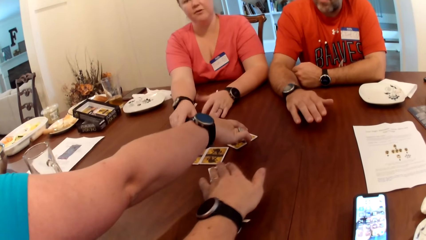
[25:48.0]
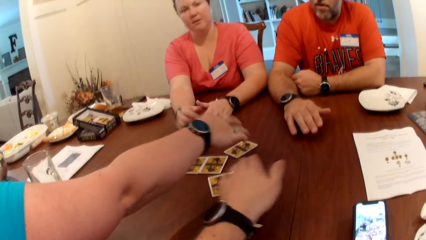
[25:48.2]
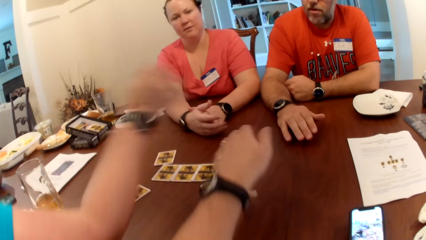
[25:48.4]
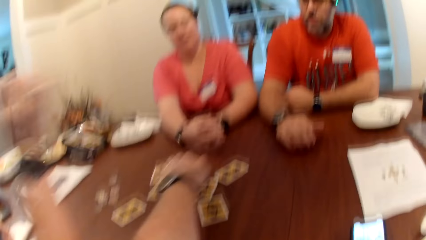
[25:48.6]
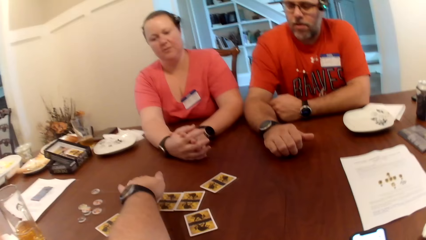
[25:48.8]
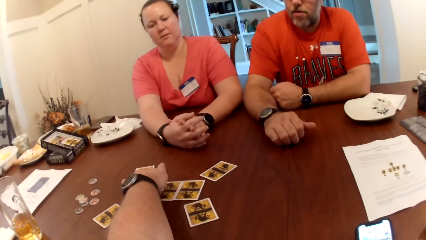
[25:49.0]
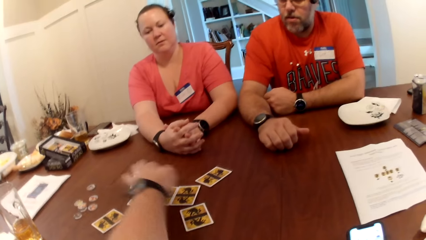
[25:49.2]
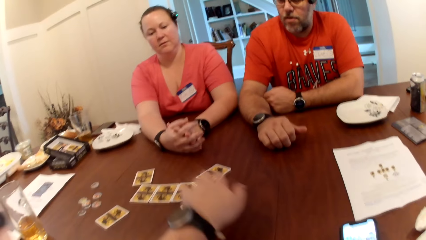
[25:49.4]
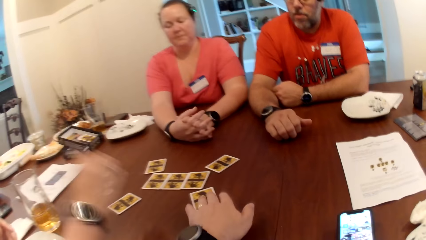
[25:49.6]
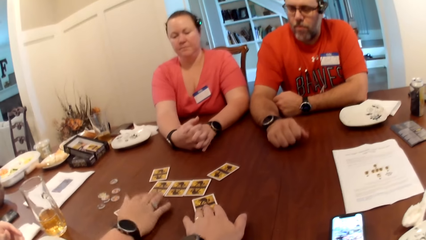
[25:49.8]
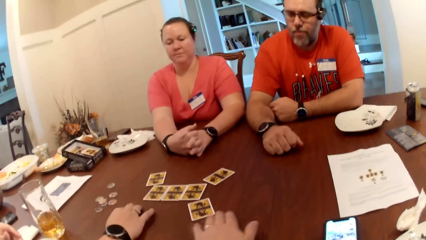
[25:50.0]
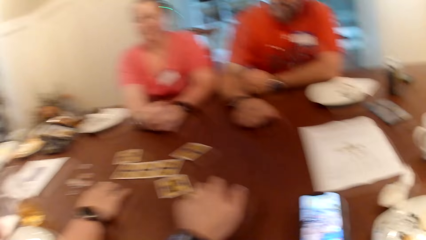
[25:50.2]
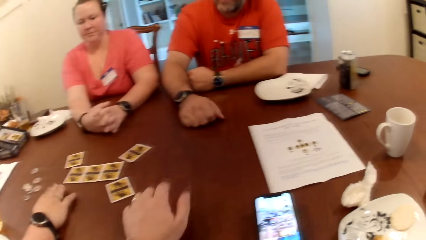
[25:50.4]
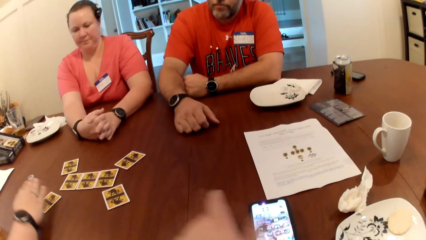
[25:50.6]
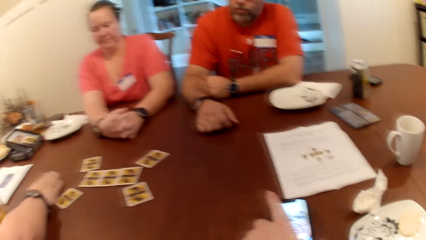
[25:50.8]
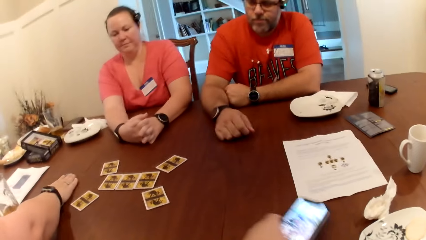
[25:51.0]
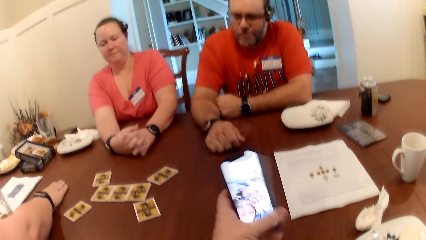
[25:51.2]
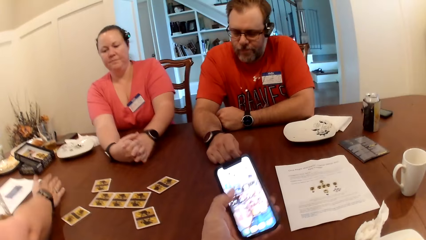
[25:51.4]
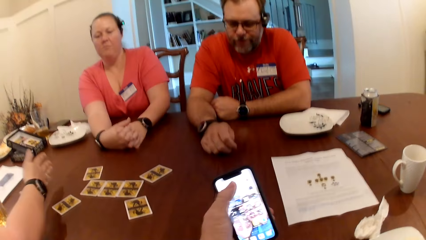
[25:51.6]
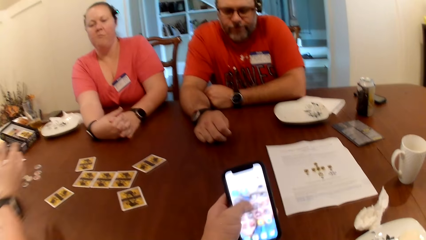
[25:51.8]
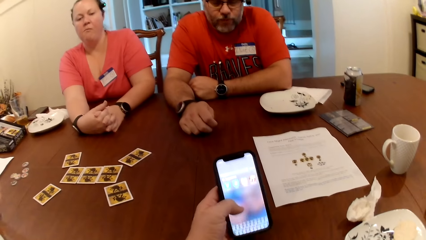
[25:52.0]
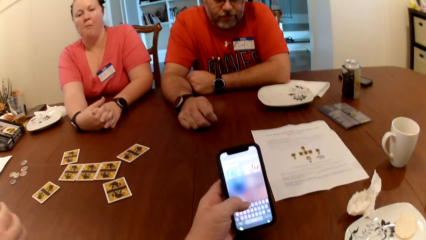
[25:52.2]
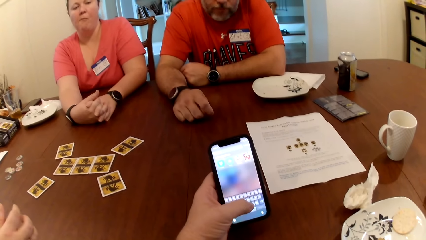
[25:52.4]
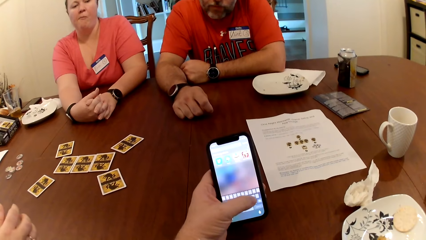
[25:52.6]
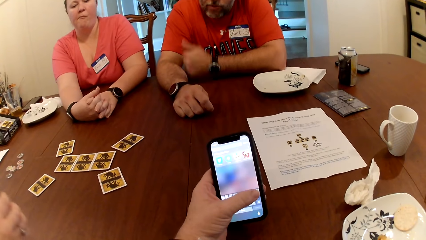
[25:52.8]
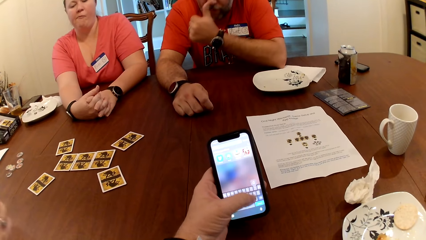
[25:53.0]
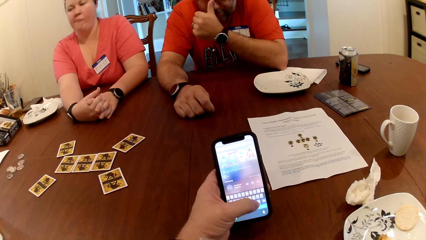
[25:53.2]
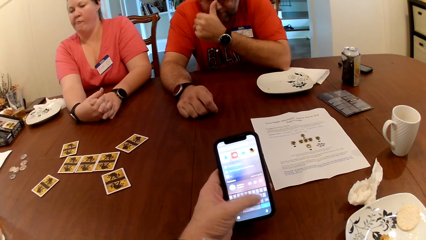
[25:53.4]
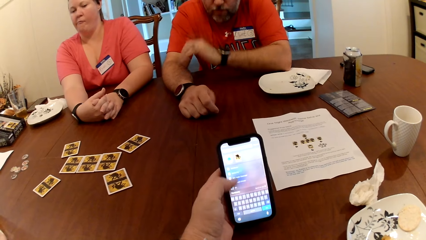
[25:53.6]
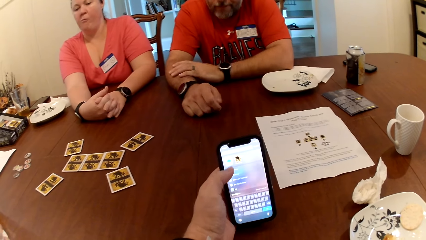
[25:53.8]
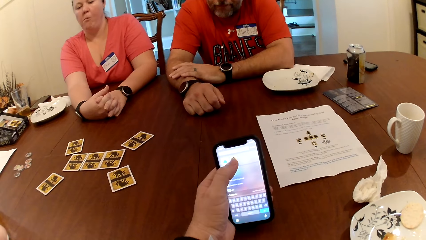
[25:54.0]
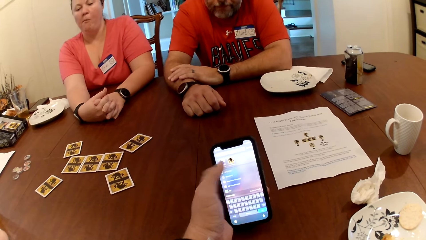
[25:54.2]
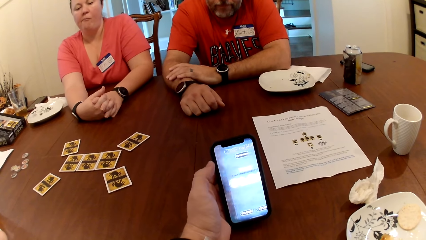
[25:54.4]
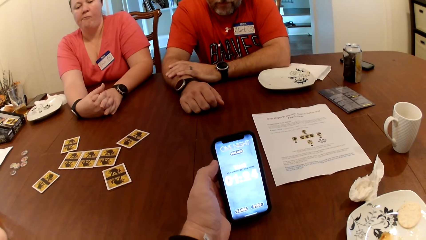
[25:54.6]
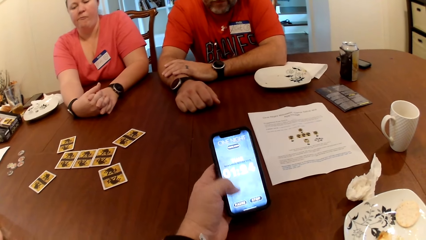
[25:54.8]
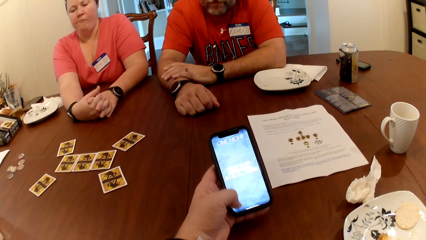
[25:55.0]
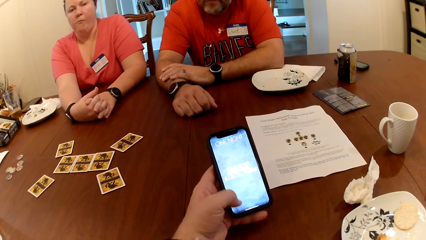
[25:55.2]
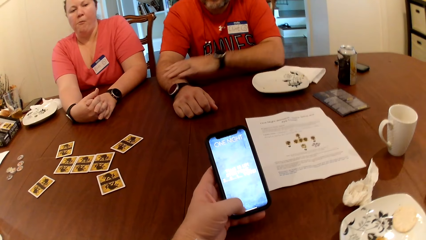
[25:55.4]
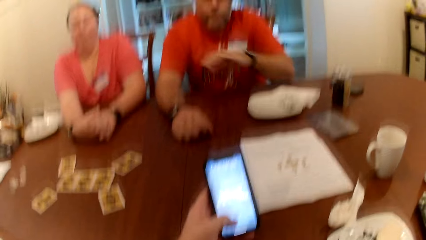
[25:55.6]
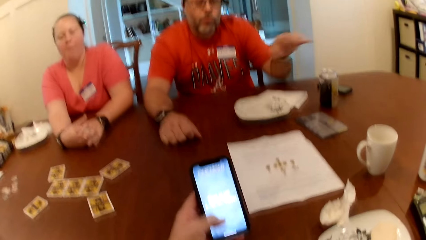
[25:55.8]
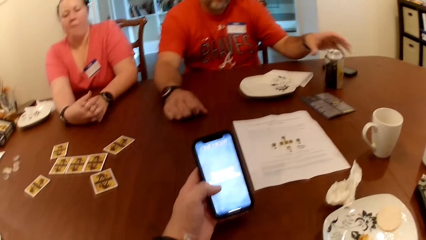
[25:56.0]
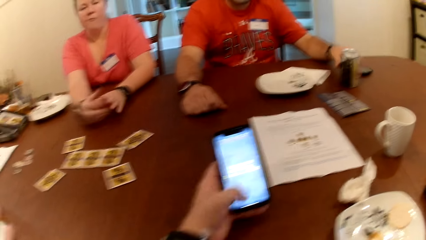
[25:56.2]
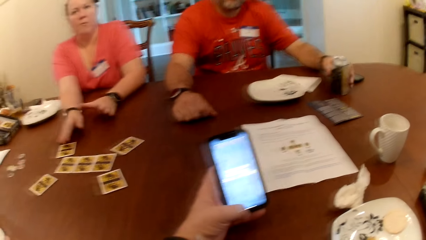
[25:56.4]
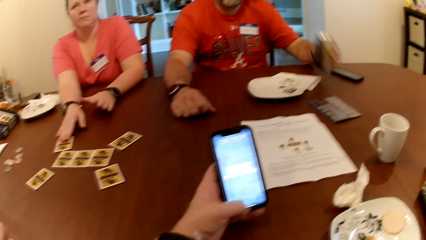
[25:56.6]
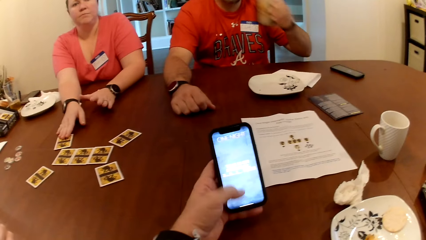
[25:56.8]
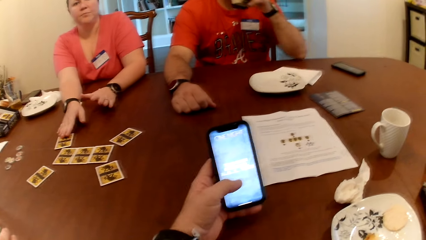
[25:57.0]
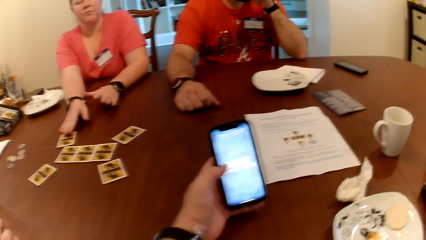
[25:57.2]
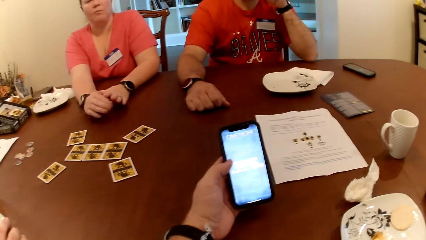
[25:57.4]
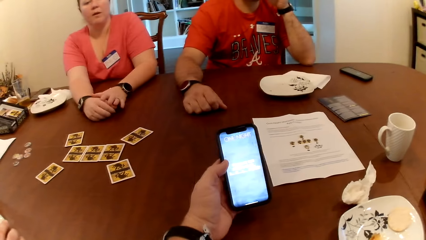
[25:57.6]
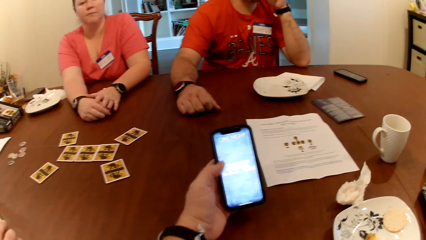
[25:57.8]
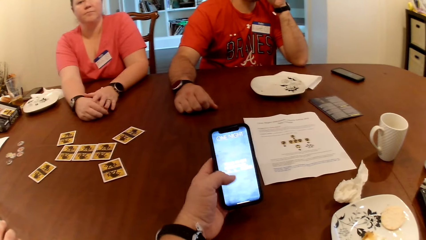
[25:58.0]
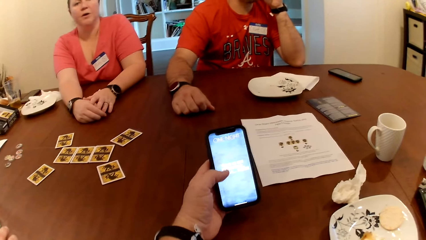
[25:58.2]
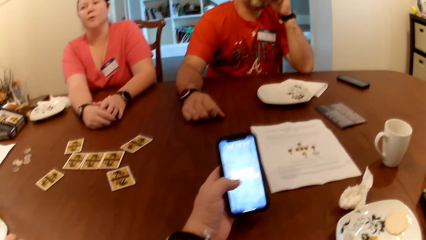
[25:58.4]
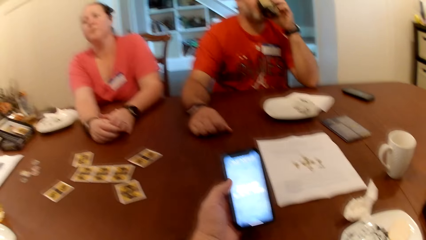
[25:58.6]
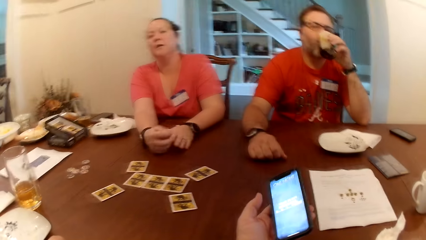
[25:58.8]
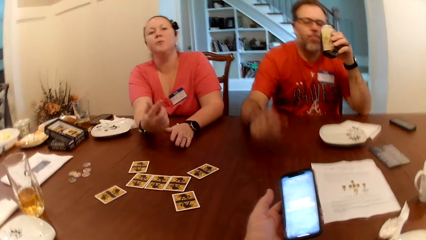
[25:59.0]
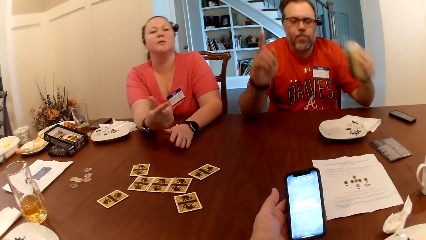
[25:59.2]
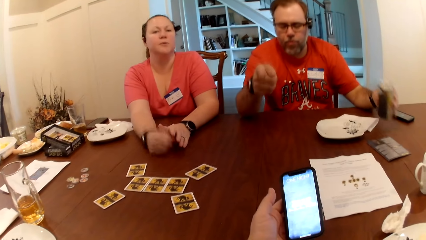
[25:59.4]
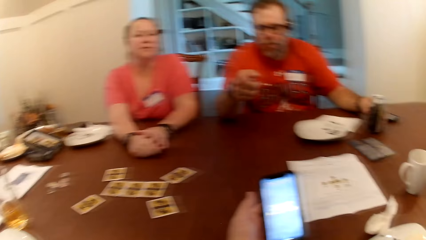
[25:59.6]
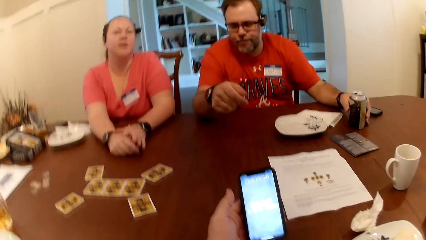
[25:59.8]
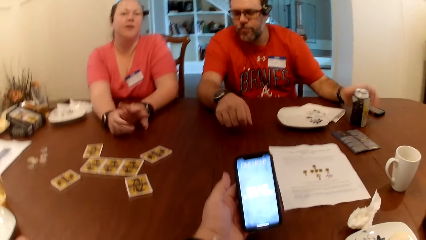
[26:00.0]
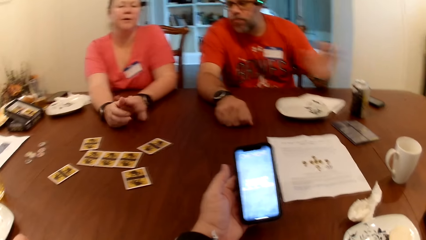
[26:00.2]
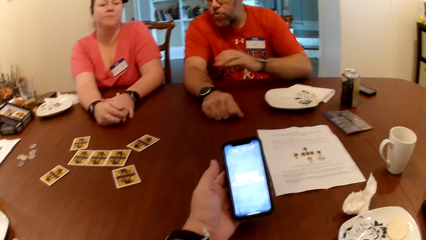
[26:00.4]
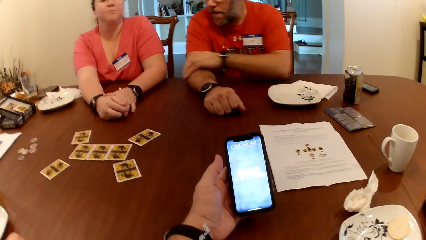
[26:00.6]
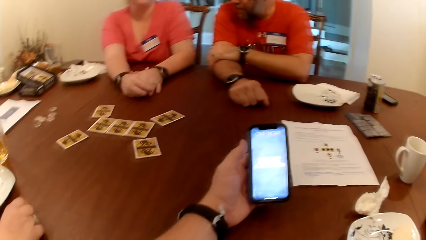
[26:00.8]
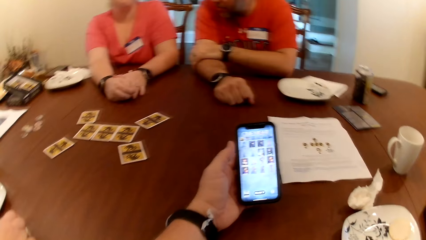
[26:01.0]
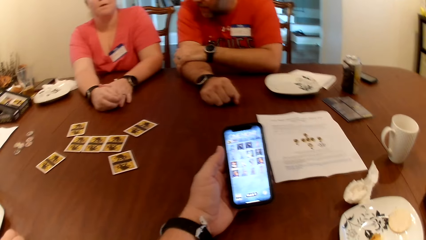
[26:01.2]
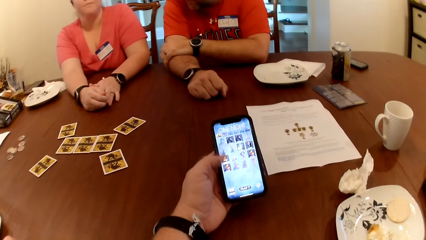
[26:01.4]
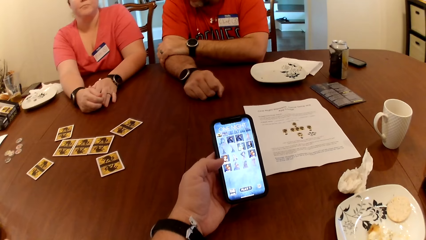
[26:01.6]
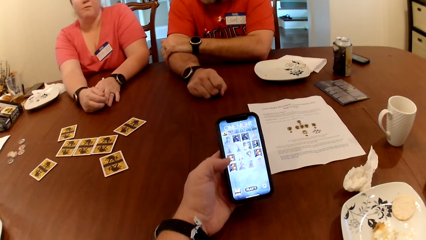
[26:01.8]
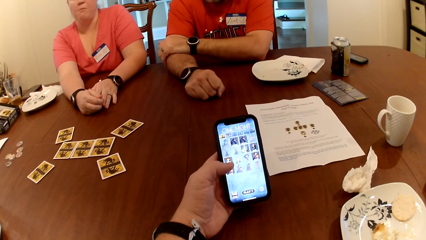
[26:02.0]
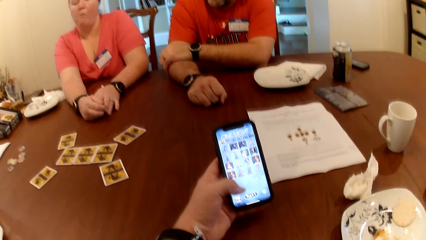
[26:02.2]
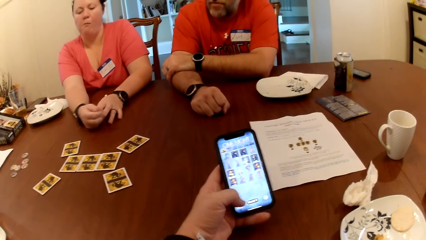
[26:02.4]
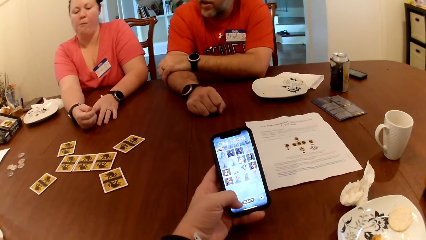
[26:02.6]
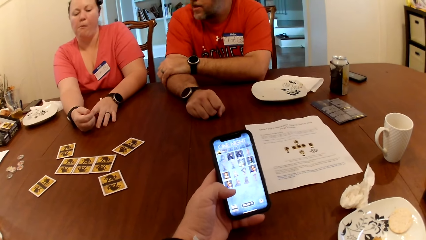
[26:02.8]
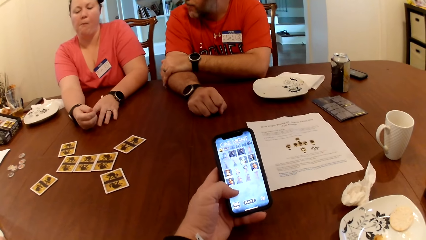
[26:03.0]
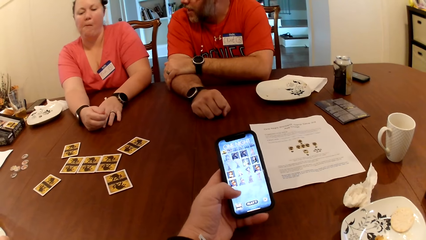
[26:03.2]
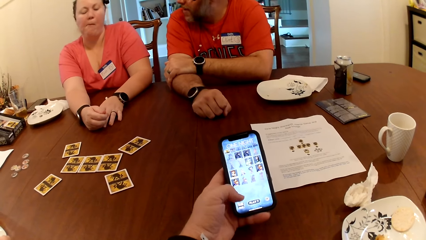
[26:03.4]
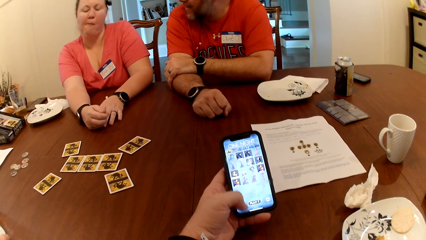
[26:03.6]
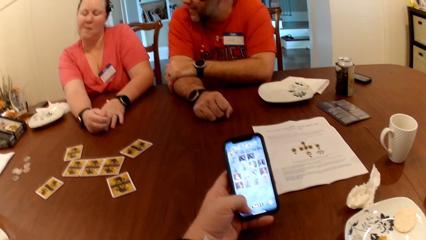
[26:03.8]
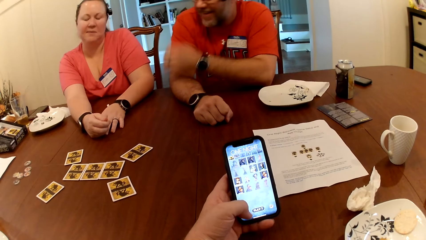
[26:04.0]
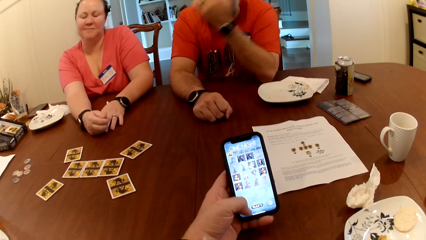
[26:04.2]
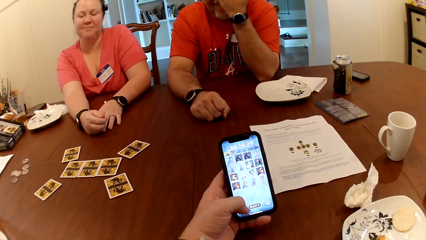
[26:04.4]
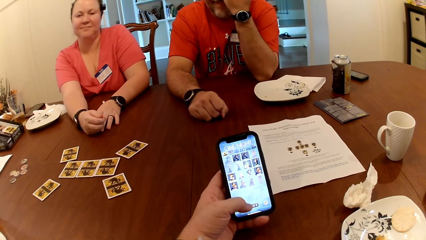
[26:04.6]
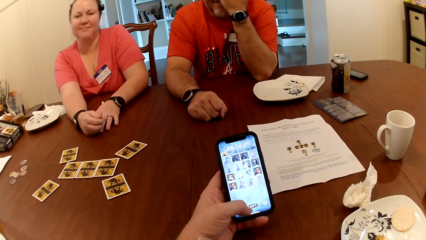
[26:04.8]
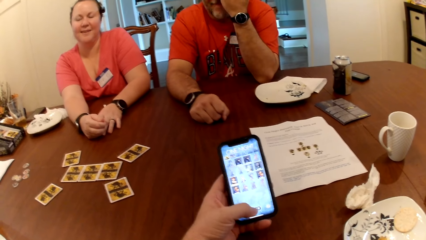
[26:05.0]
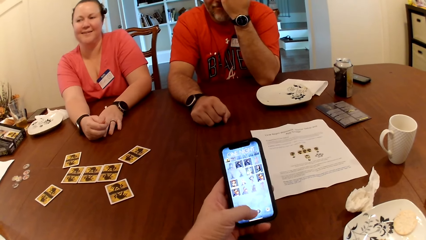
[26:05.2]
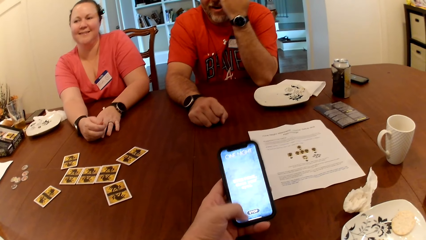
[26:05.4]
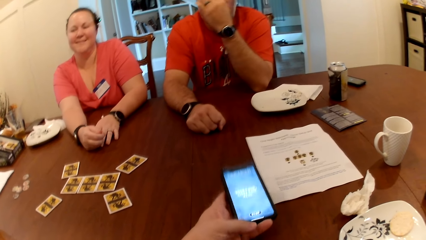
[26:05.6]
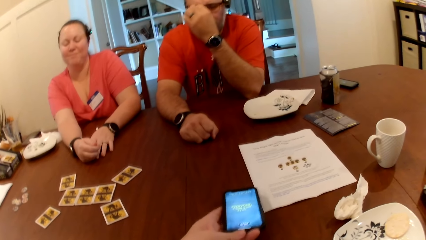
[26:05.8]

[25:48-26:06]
The camera wearer picks up the phone on the table with his left hand. He operates the phone with his left hand. The man picks up the canned drink from the table with his left hand. He drinks from the can in his left hand. He drops the canned drink on the table with his left hand. He touches his face with his left hand.
